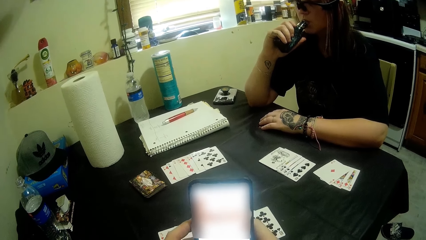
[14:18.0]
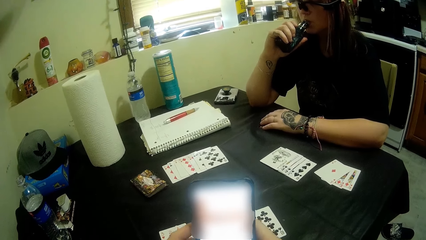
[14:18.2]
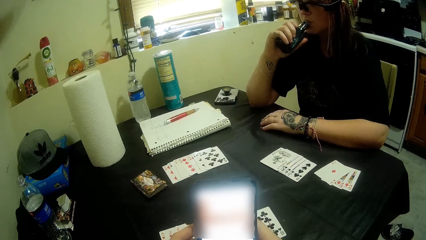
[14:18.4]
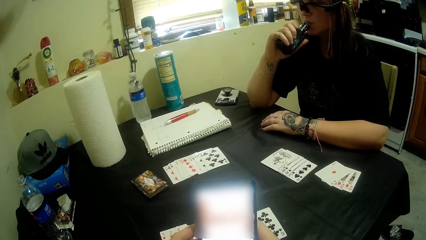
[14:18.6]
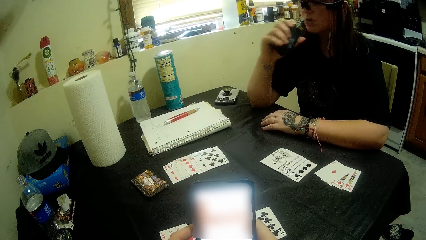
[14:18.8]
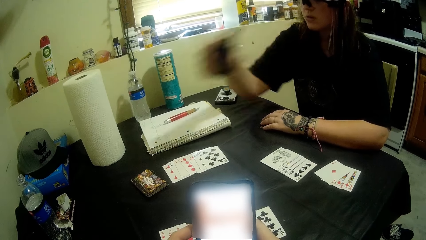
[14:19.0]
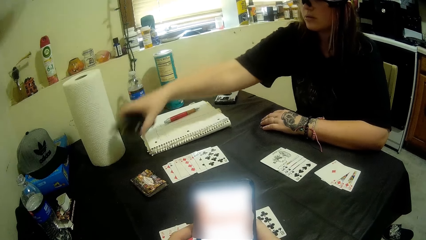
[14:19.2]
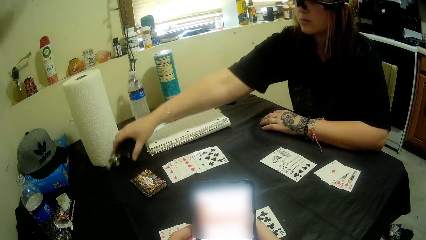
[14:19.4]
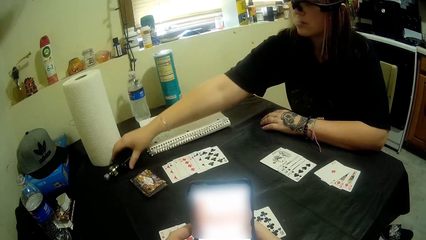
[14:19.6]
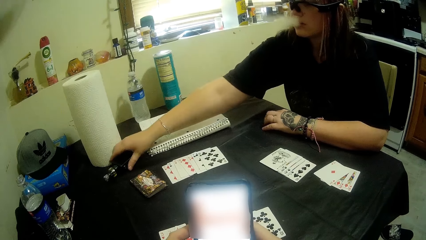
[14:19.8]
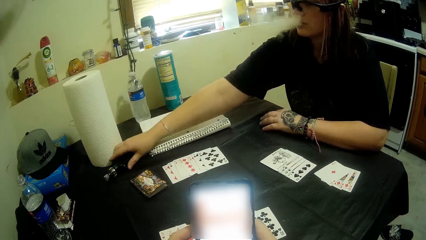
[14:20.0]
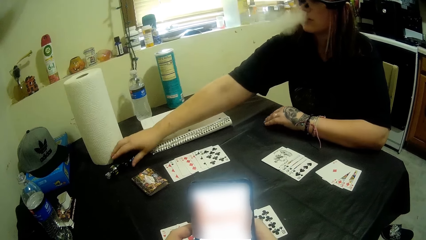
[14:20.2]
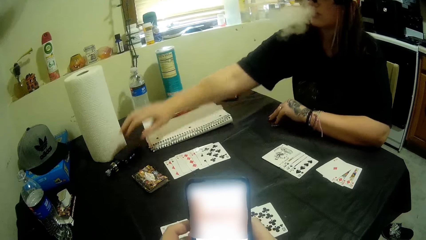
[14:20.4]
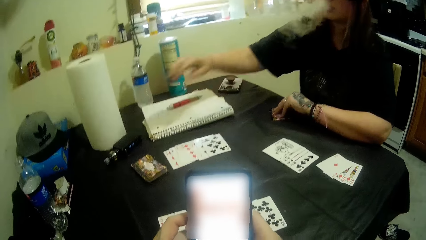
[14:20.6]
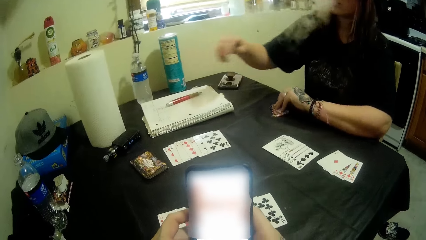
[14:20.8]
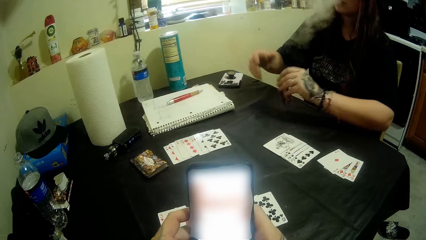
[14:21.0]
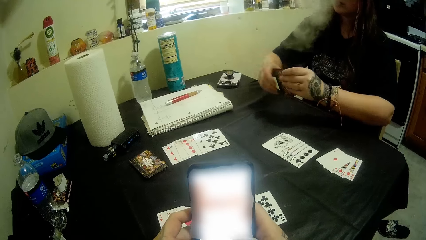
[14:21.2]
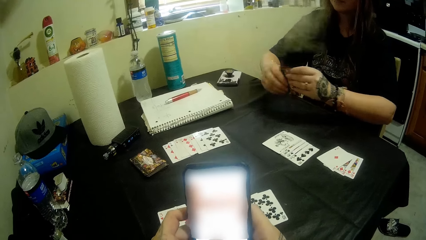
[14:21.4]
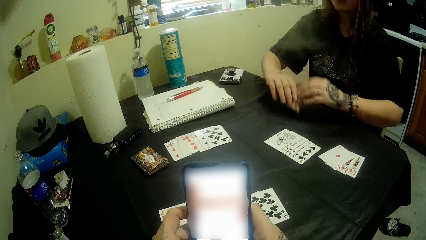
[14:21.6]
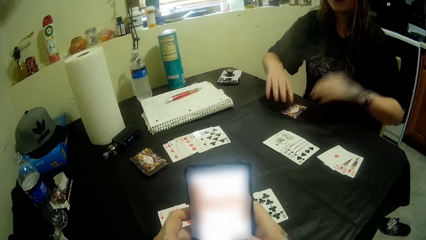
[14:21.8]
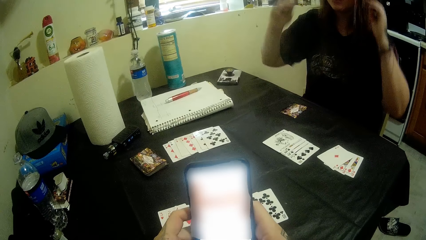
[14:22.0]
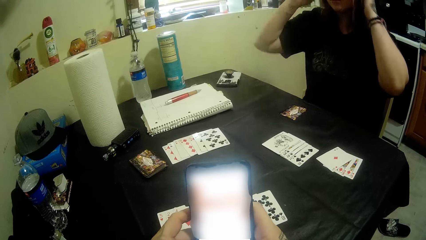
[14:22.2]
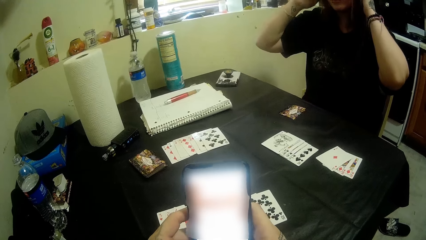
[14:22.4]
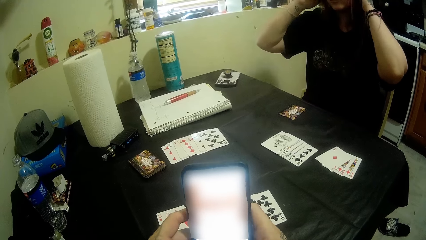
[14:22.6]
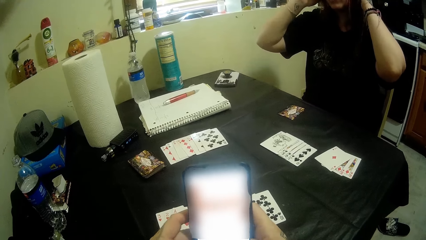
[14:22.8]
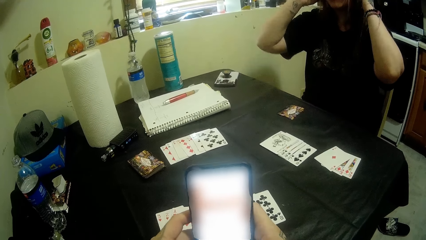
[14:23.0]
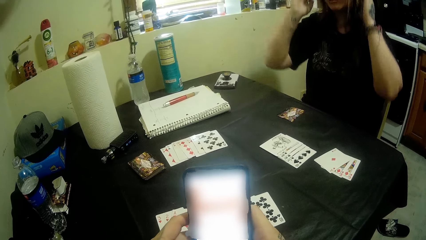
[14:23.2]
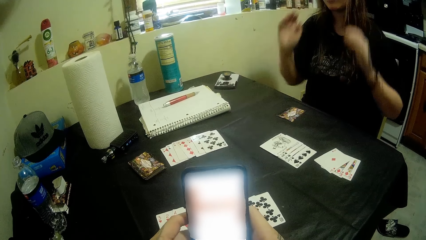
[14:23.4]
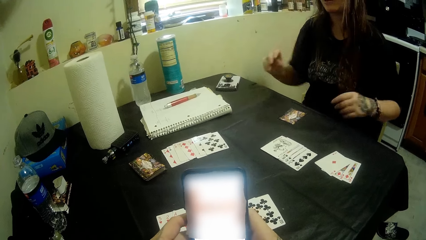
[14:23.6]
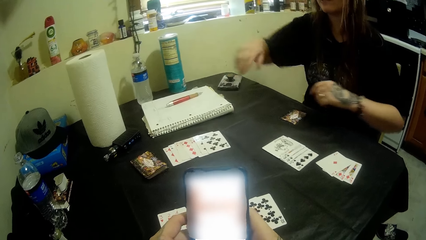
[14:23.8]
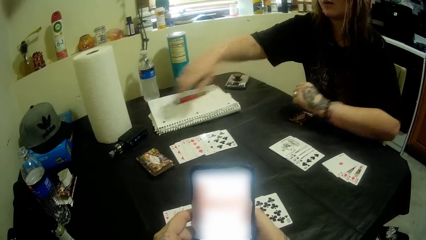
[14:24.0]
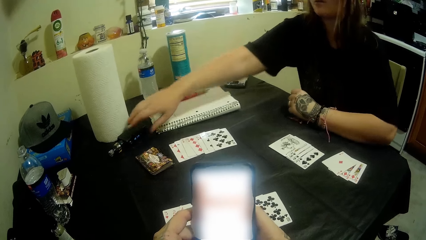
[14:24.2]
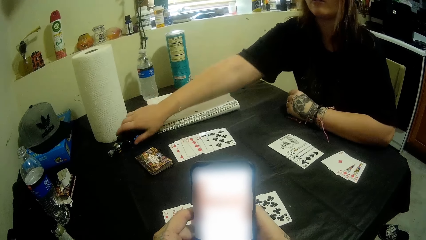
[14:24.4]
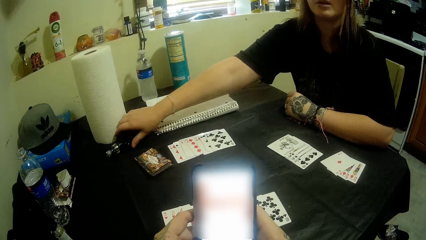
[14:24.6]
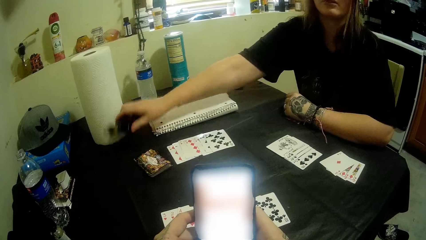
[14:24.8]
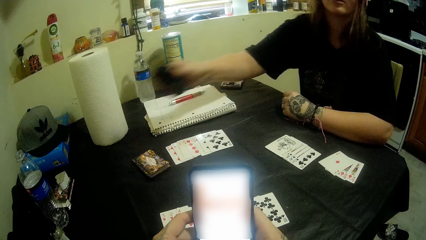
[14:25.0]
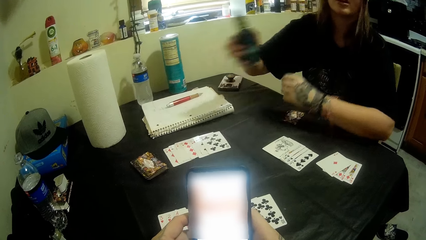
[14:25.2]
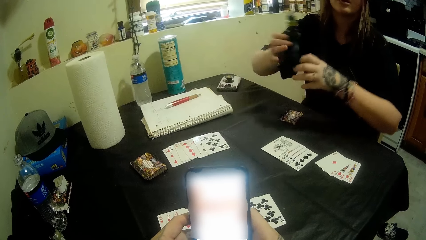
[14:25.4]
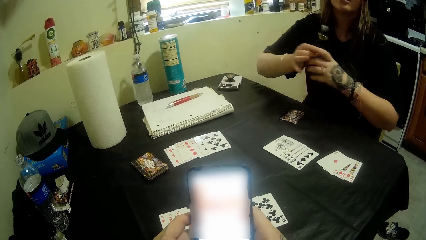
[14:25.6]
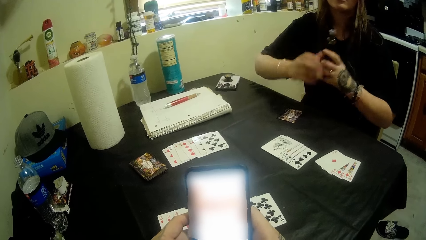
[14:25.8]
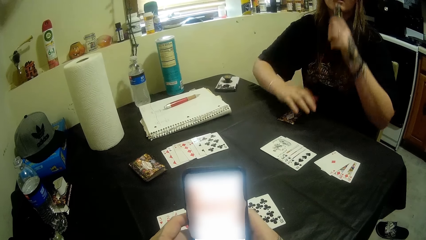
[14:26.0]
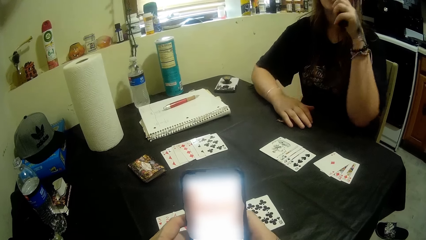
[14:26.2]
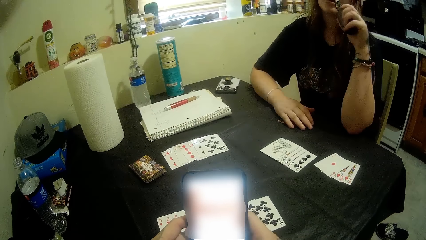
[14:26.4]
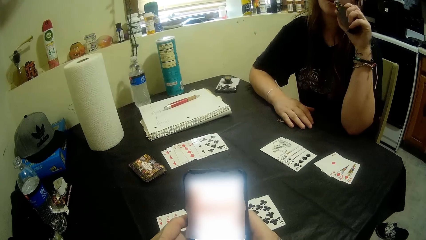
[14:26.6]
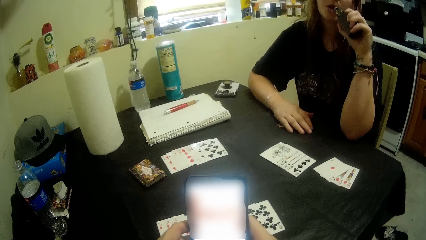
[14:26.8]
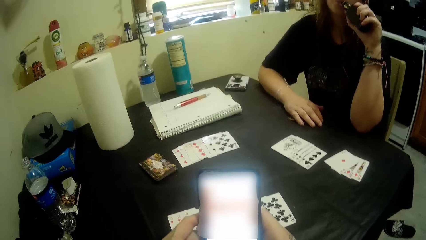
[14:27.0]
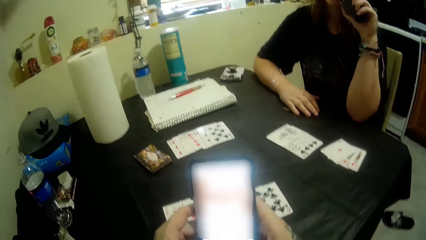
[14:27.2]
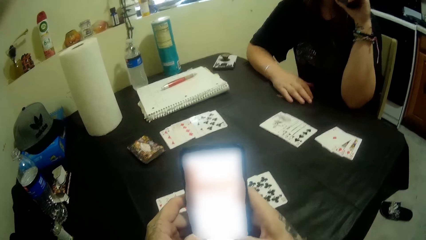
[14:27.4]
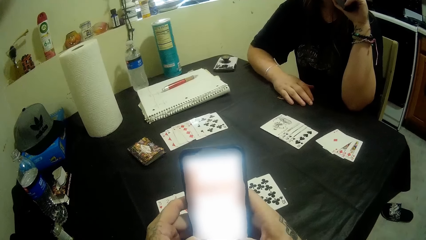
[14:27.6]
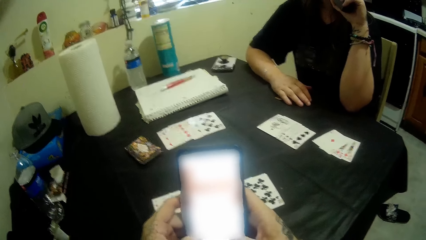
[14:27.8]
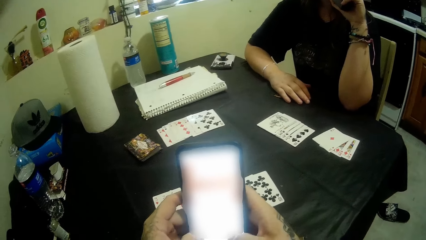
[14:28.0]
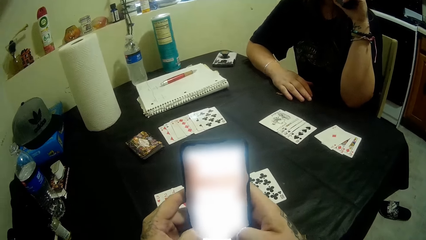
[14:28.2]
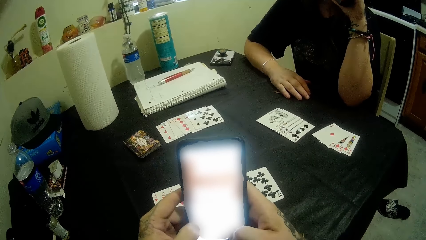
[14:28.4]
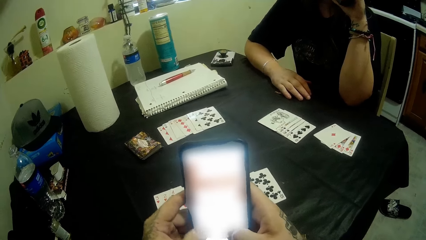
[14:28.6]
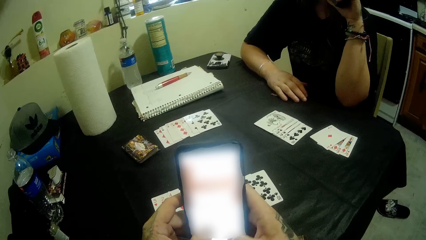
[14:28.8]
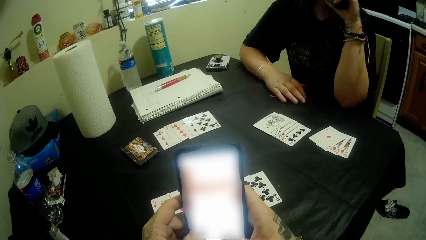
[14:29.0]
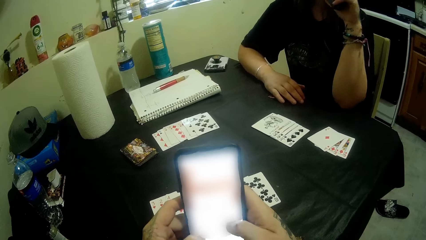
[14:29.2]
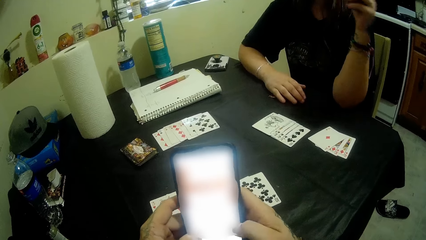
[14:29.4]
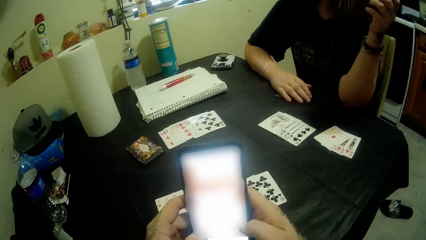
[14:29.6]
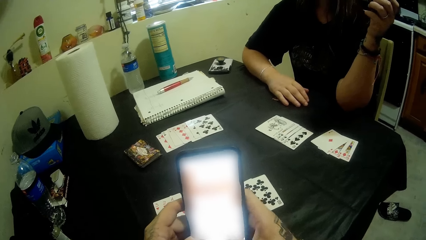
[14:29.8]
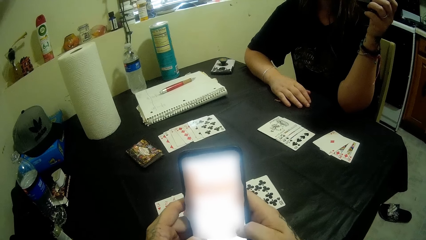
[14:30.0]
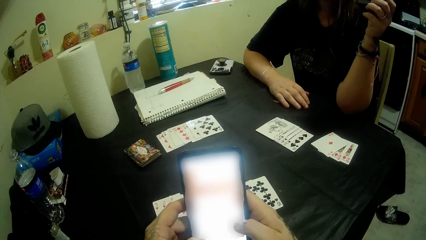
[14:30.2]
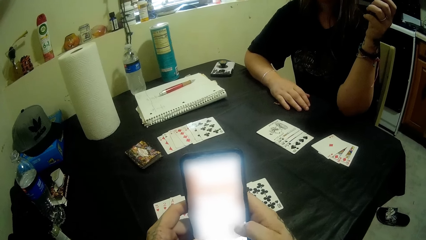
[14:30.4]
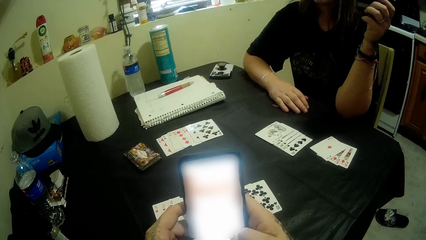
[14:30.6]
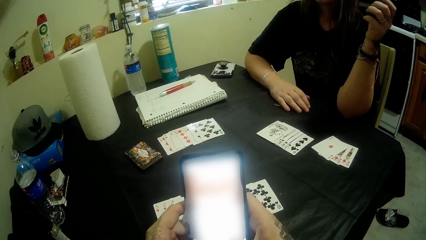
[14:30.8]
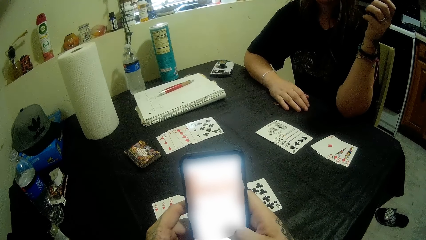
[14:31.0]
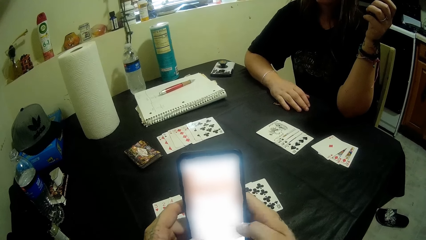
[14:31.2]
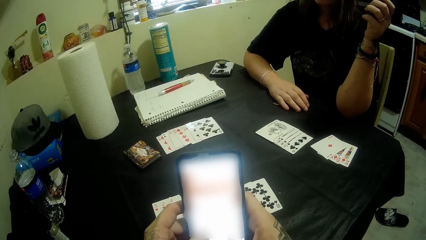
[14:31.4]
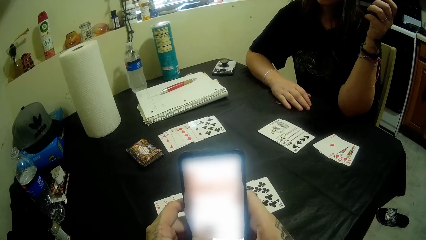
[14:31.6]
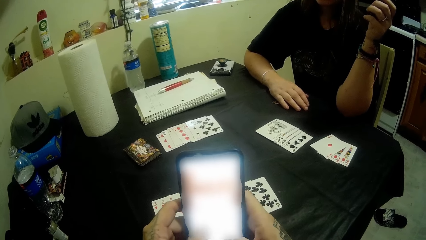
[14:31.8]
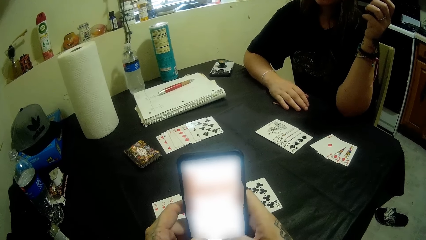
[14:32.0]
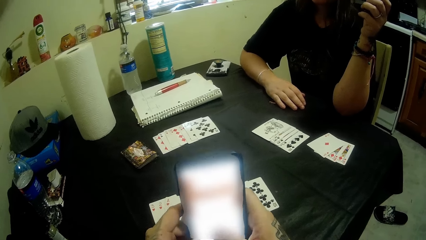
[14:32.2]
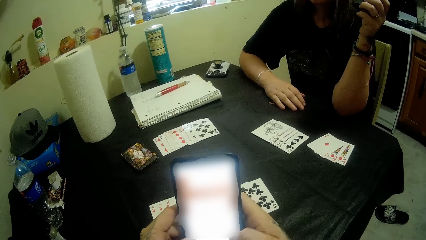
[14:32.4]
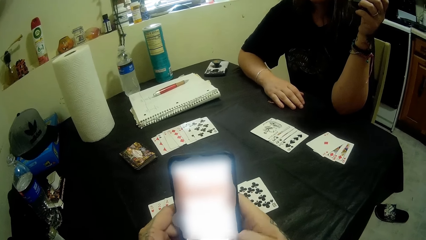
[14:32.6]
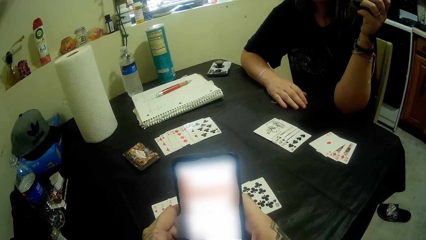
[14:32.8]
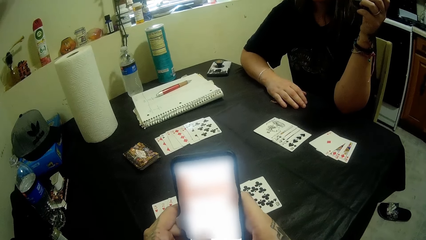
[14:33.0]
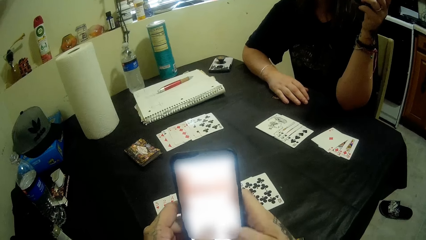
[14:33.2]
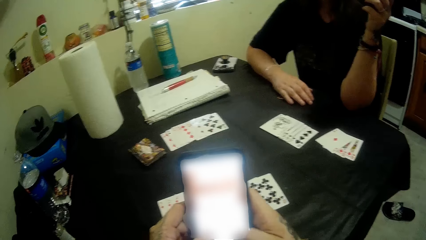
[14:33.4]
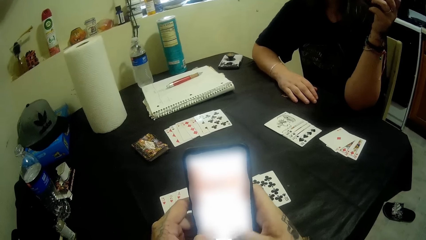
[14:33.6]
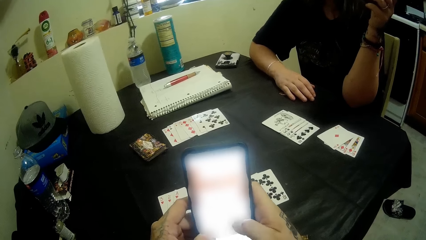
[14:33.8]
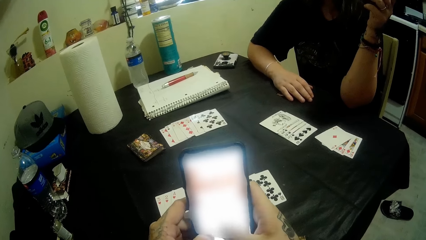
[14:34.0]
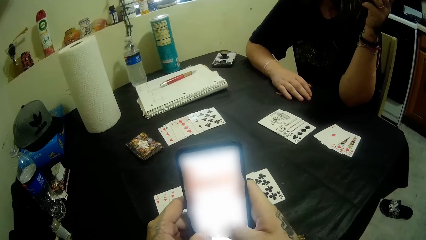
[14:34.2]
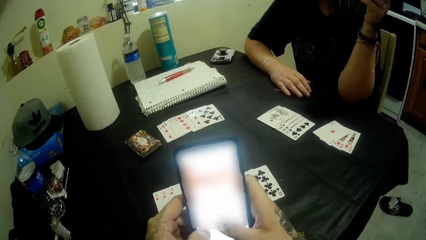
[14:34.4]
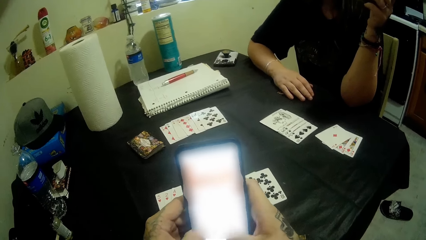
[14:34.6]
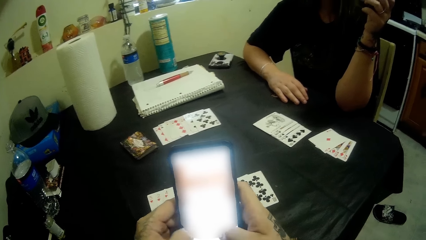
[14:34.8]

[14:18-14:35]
A woman drops the shisha bottle on the table with her right hand. The woman picks up her cards with her left hand and drops her cards on the table. The woman raises hands. The woman picks up the shisha bottle. The woman siphons the shisha and puts the bottle on the mouth.
